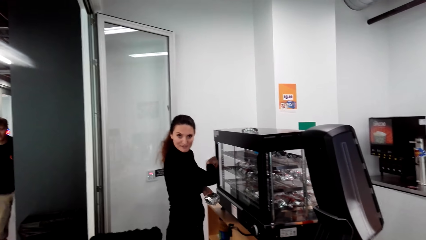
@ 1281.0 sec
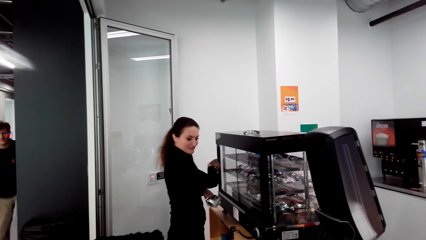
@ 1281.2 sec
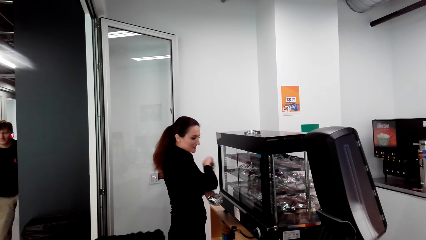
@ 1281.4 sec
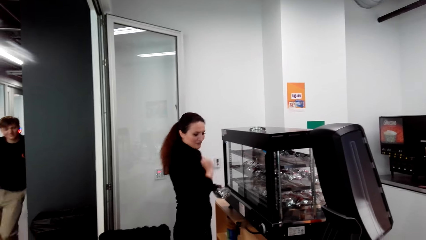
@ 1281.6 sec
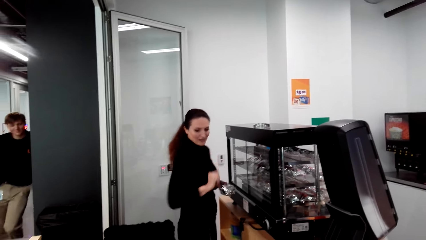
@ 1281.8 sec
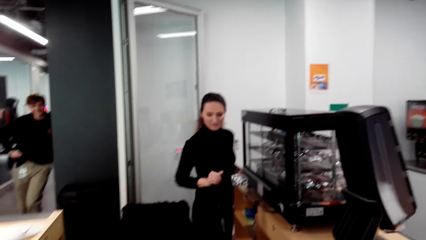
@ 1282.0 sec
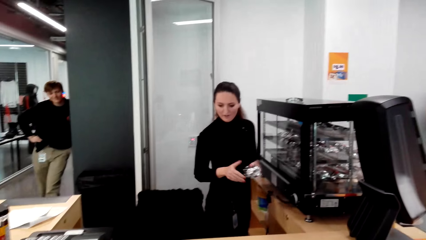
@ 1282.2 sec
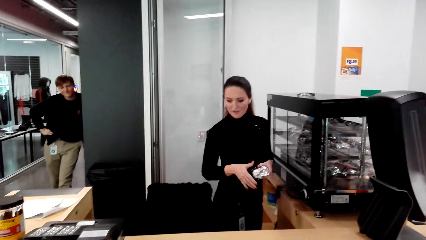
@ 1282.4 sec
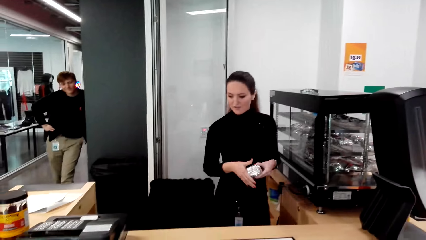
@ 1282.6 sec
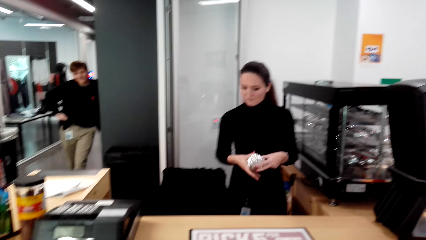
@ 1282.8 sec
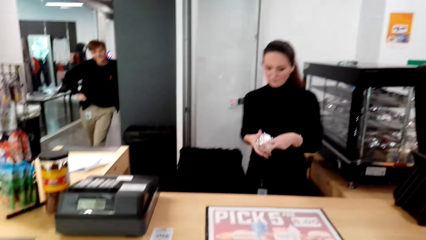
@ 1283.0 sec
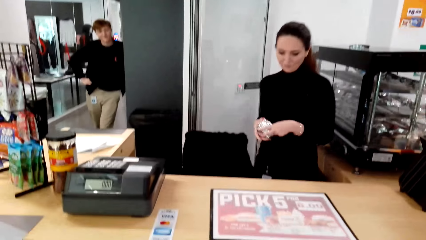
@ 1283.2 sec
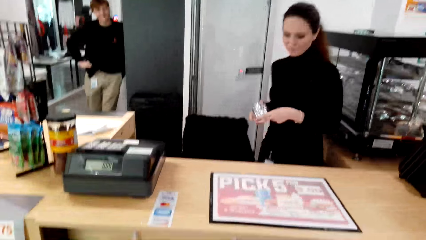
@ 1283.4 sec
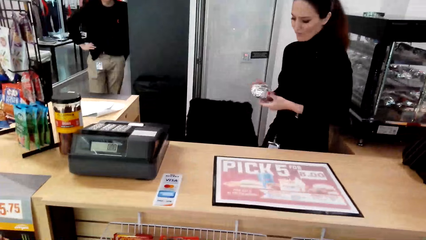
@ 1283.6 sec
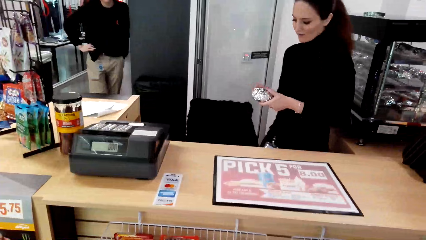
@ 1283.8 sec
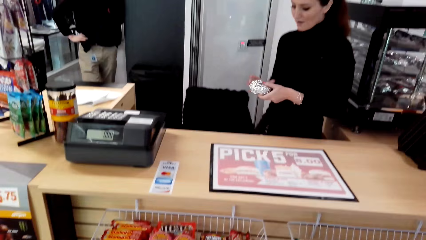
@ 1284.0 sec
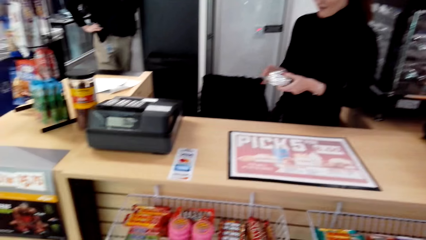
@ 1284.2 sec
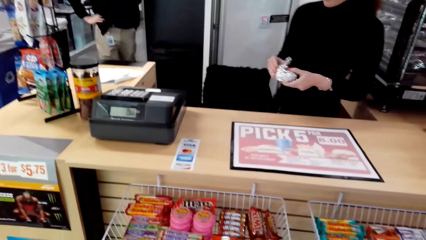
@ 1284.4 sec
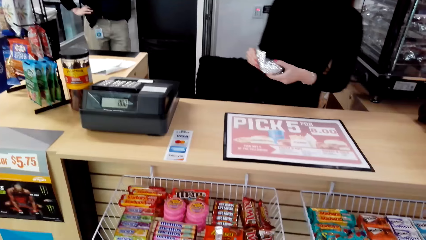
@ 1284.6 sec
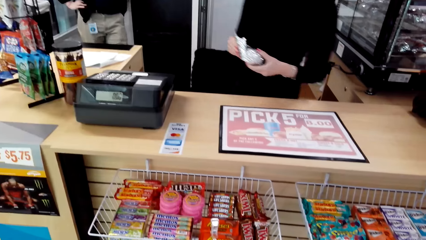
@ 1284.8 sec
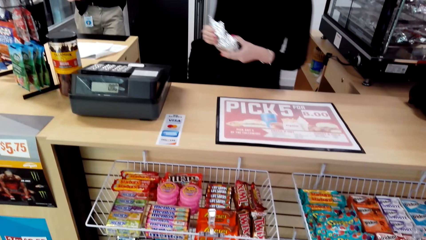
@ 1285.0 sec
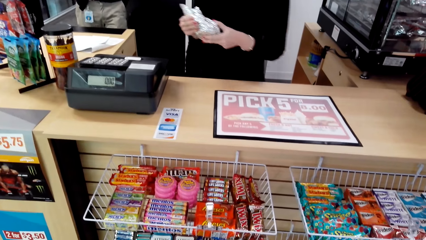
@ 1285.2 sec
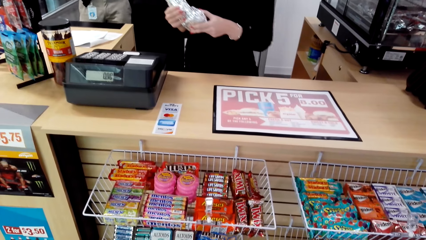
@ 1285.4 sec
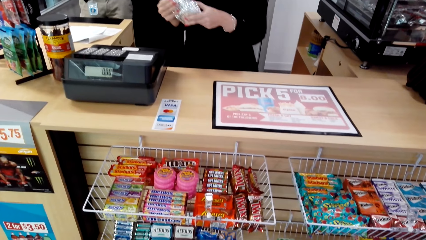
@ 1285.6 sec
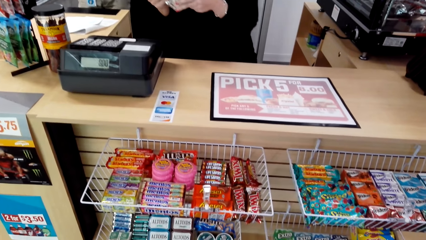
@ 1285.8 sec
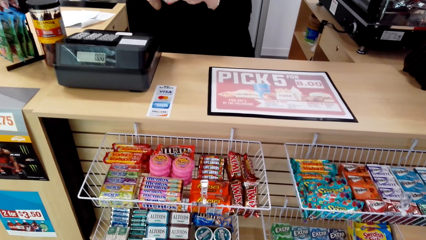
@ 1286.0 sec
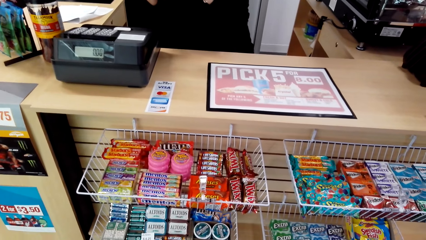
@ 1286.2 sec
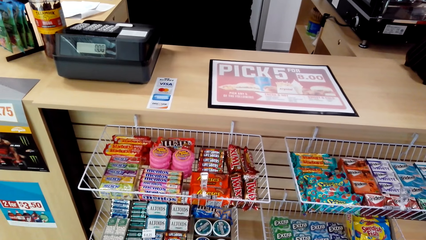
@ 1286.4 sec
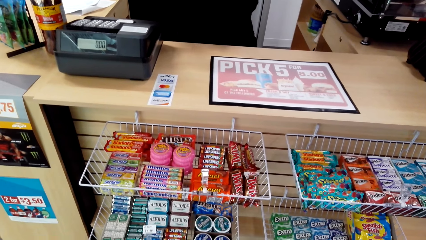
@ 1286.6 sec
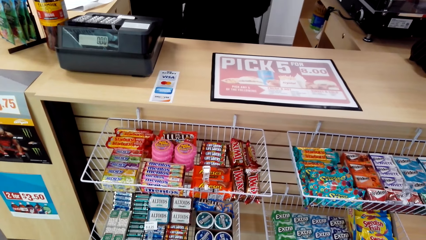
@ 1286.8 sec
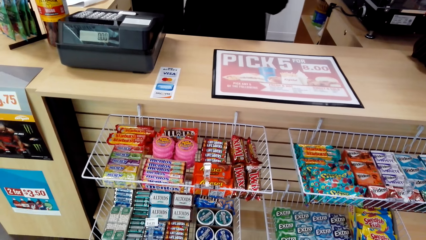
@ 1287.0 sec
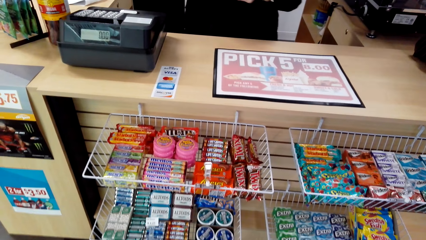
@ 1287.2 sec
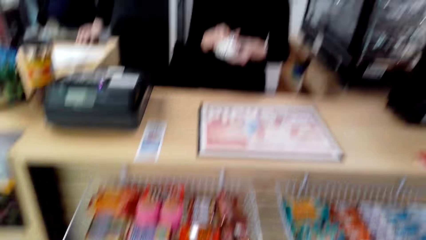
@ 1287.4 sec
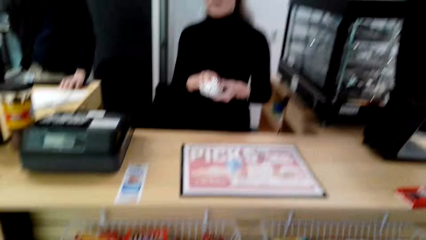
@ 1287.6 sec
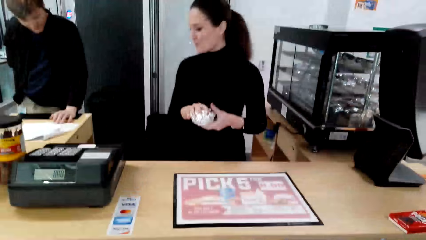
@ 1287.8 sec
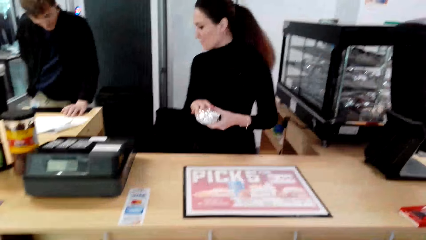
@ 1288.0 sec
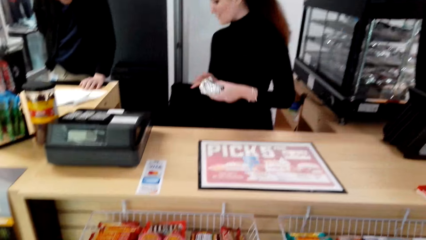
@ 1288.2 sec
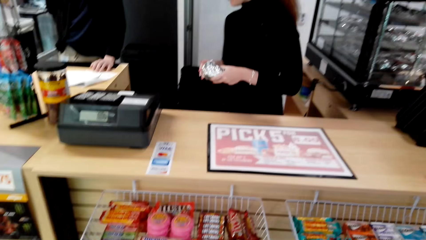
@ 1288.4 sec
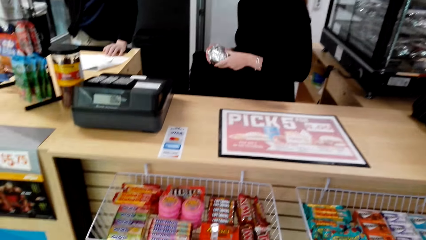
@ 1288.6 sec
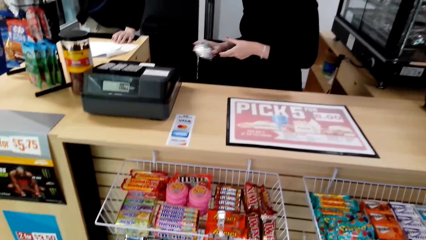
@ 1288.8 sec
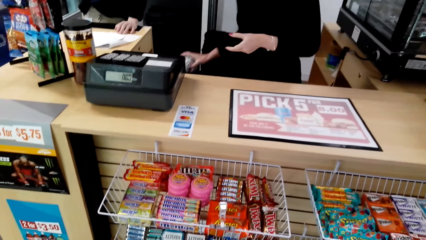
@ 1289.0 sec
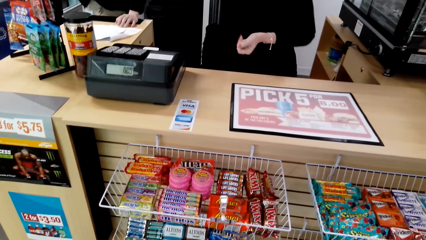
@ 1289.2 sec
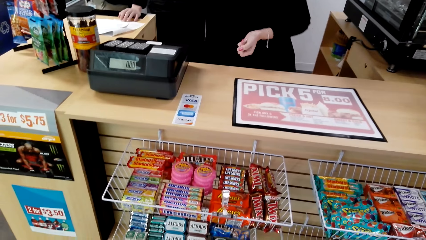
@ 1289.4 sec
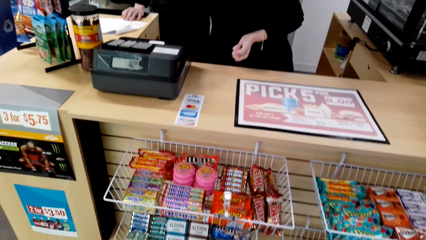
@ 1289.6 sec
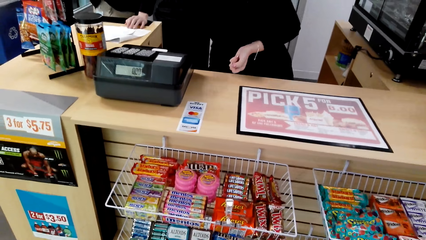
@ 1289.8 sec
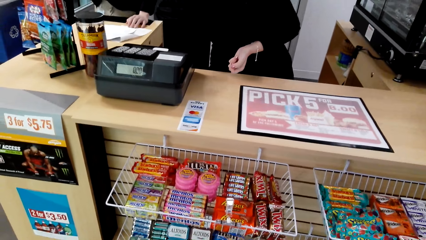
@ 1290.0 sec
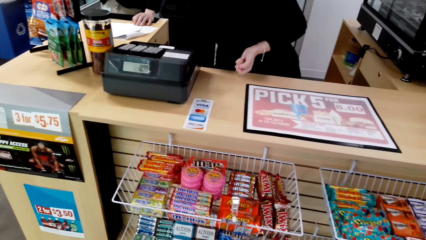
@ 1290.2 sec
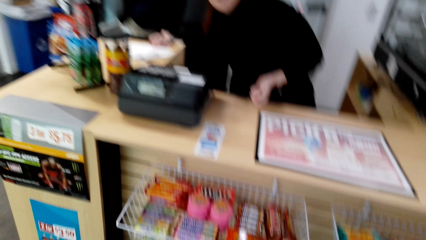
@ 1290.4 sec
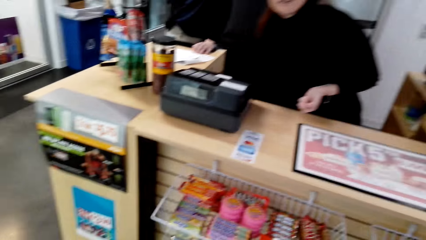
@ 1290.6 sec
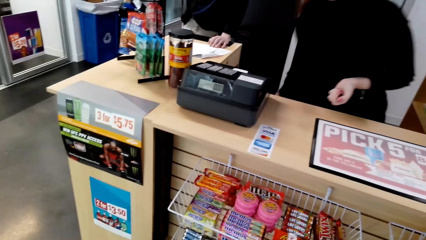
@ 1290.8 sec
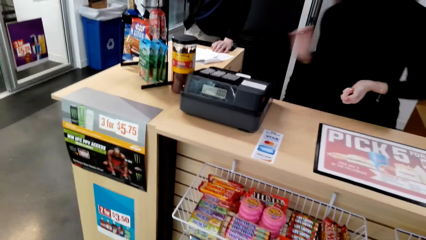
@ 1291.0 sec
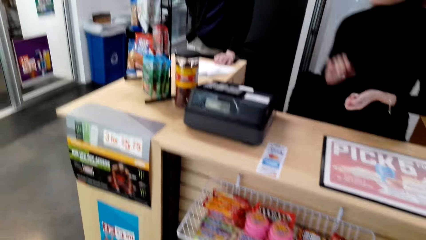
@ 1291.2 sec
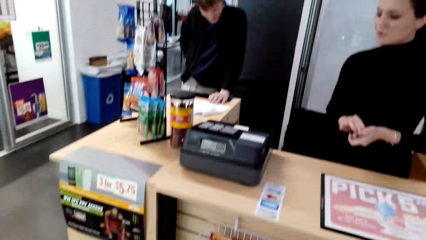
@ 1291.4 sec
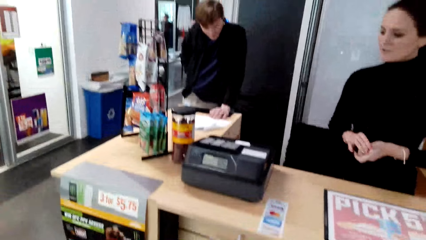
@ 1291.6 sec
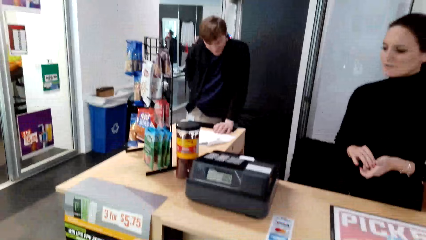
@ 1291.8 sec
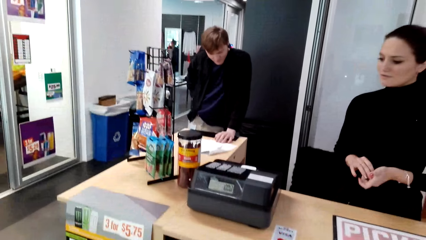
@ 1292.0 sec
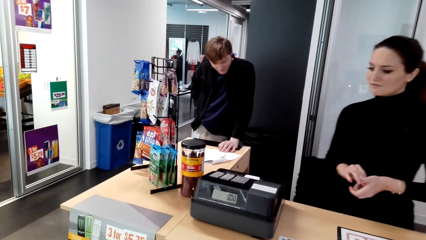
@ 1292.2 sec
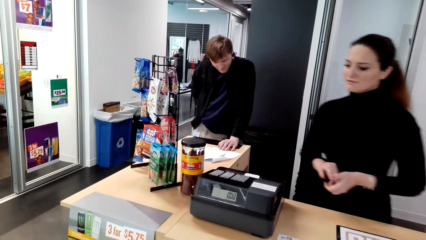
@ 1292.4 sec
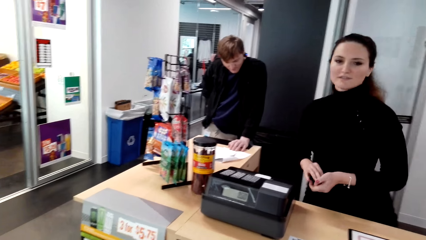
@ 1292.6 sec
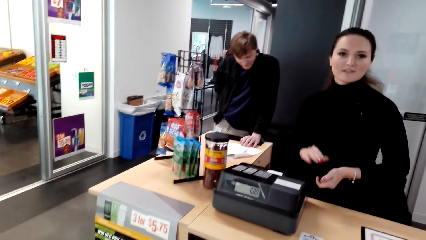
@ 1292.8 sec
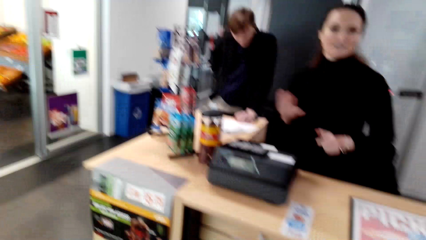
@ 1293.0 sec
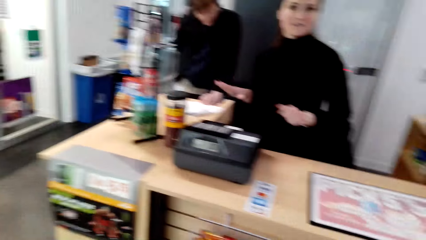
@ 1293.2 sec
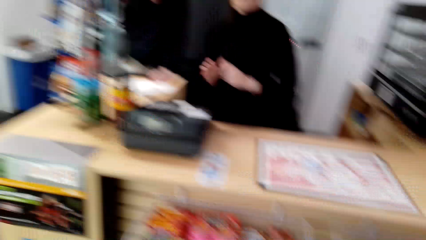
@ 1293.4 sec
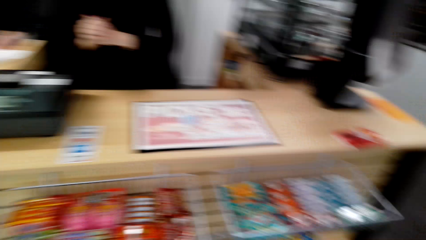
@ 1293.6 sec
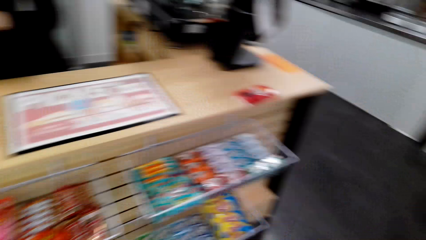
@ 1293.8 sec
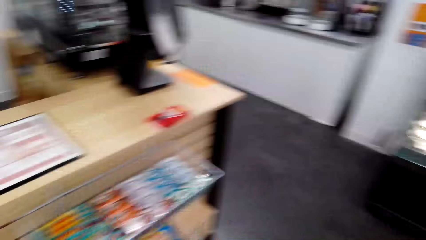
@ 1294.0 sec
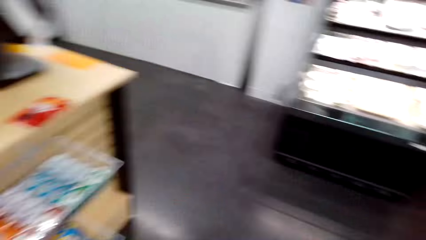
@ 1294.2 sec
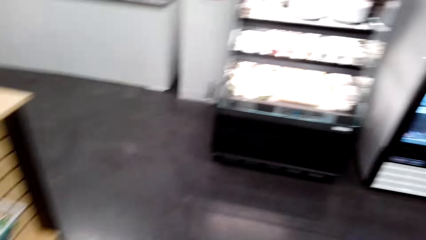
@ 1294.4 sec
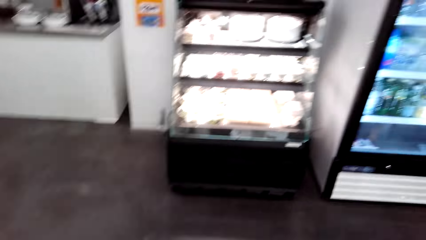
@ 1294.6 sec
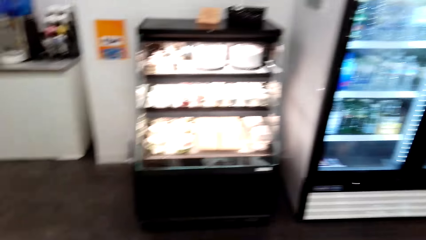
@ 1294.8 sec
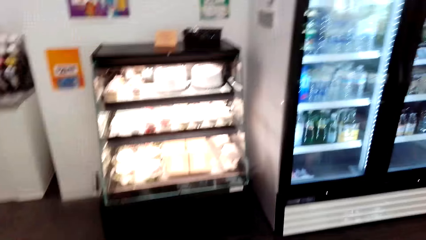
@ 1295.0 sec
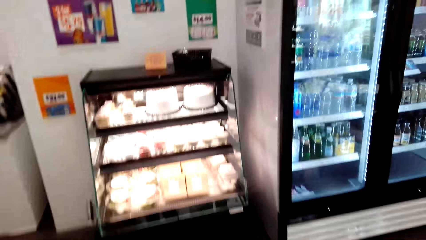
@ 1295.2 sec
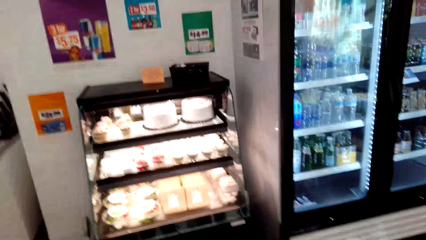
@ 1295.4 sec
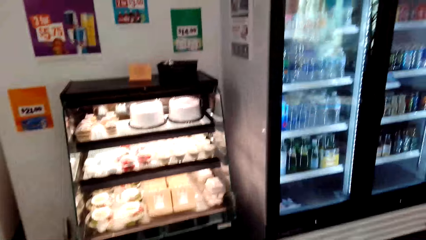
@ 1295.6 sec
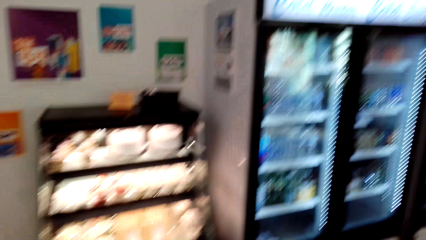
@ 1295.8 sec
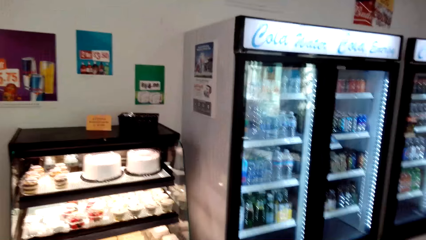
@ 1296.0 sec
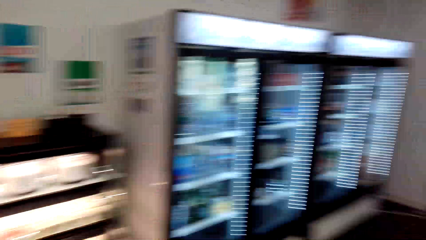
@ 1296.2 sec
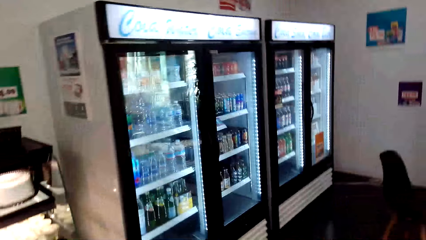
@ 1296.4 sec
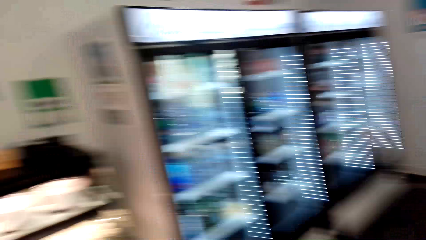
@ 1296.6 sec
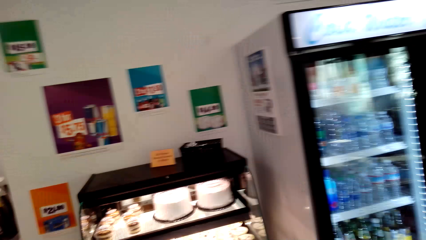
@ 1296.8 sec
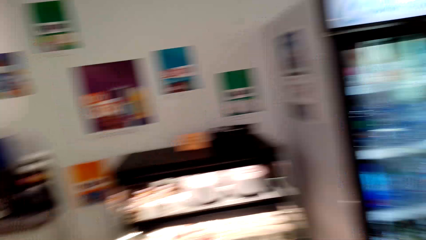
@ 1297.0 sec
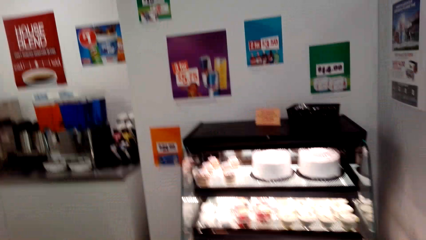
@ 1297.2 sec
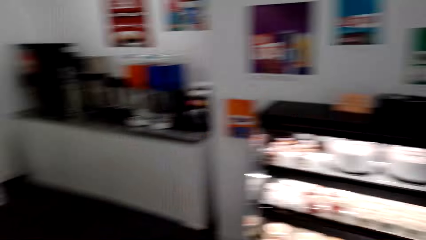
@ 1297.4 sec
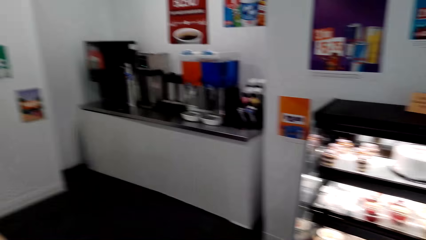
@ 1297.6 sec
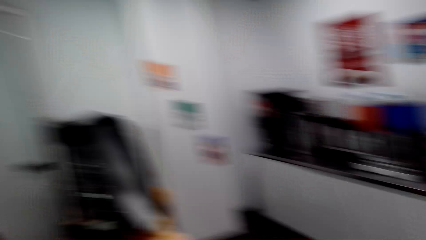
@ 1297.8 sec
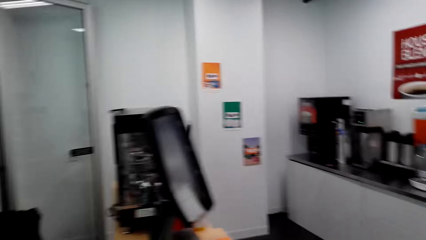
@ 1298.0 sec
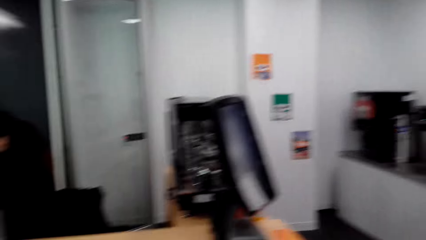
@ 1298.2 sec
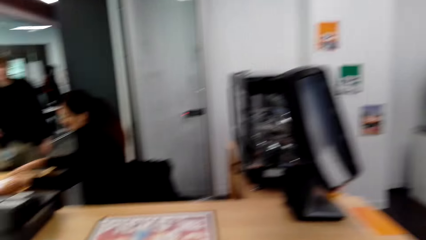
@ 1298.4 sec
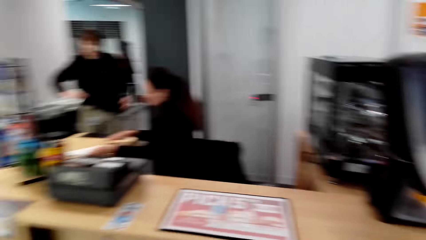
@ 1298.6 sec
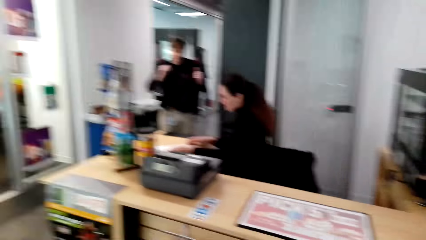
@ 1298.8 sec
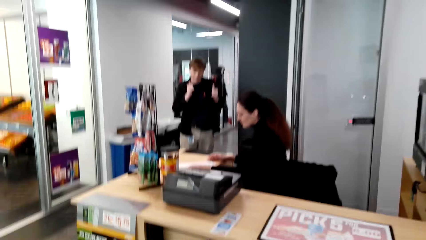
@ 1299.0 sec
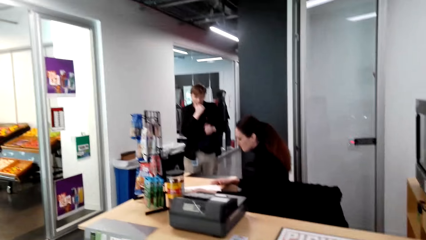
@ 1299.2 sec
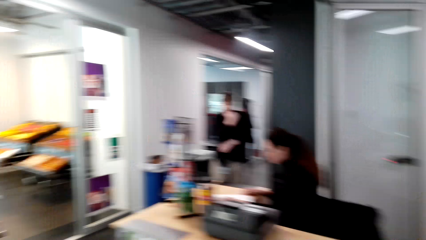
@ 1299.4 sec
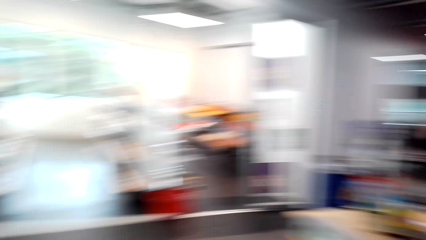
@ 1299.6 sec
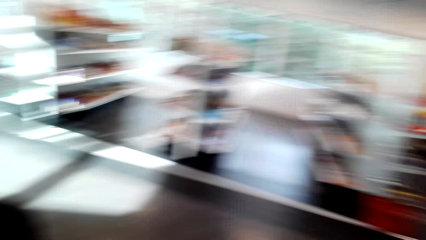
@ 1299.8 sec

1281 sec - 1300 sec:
The woman converses with the camera wearer. The woman holds a wrapped snack, opens the foil paper and drops the snack. The woman converses with the camera wearer. The camera wearer looks around the supermarket.
